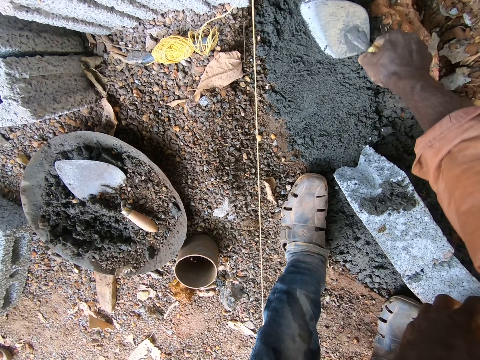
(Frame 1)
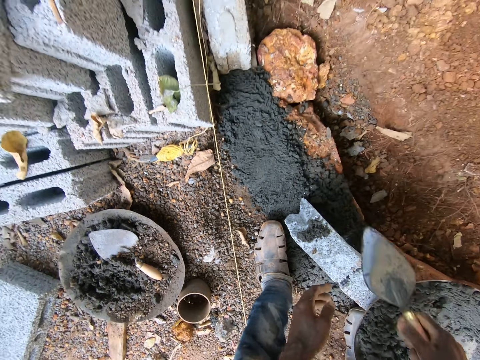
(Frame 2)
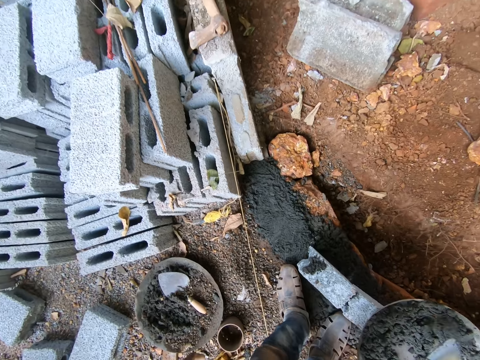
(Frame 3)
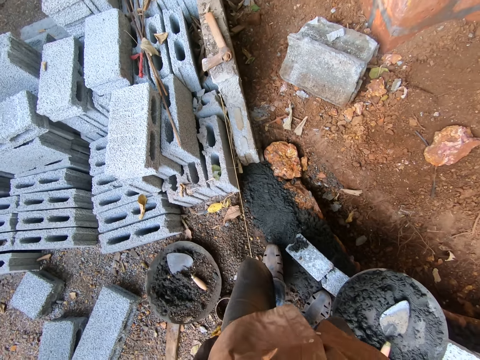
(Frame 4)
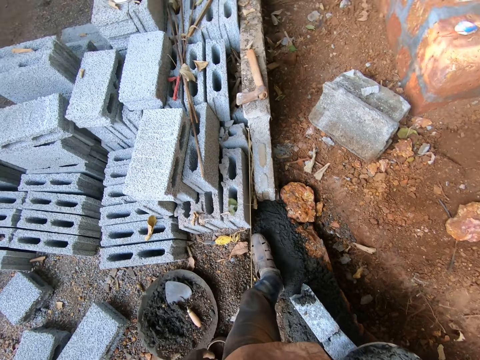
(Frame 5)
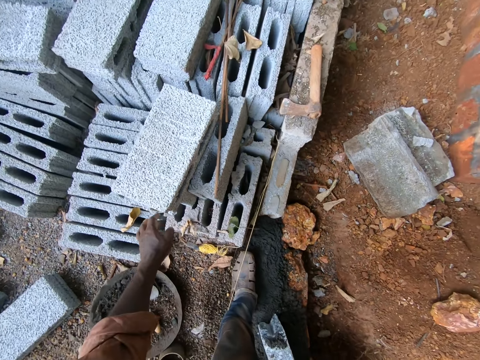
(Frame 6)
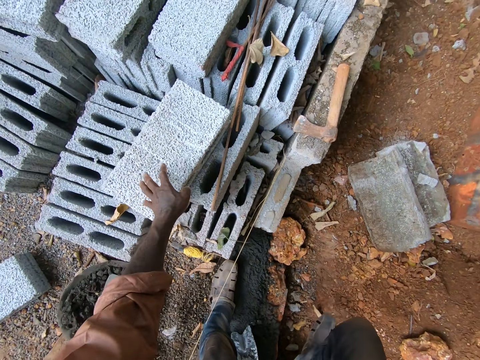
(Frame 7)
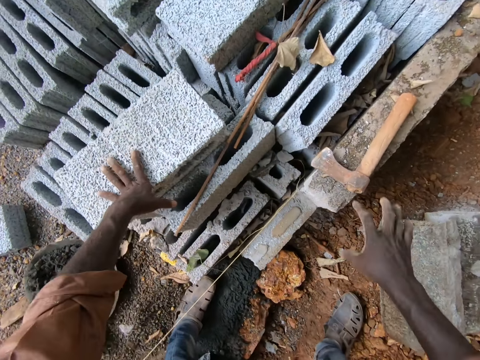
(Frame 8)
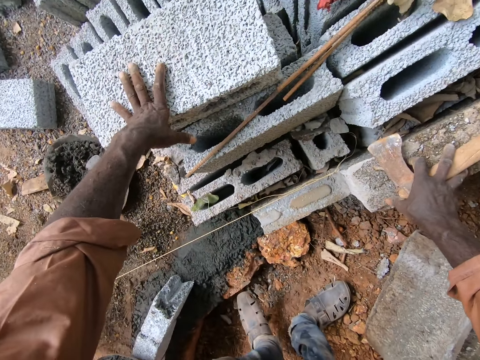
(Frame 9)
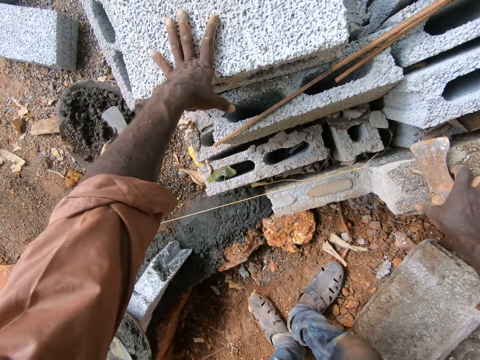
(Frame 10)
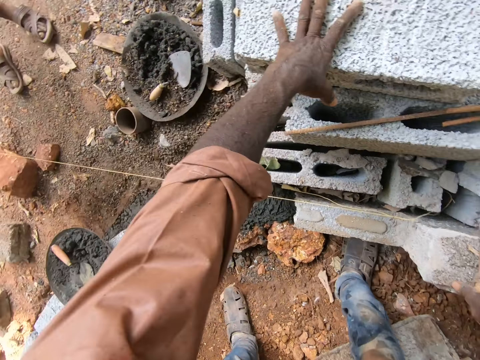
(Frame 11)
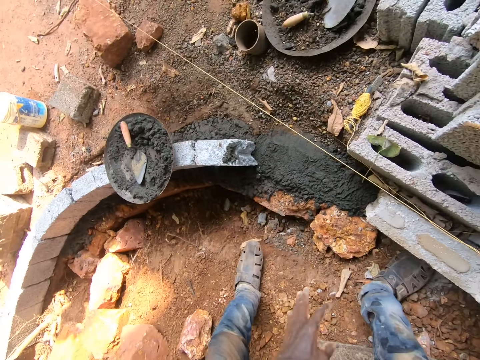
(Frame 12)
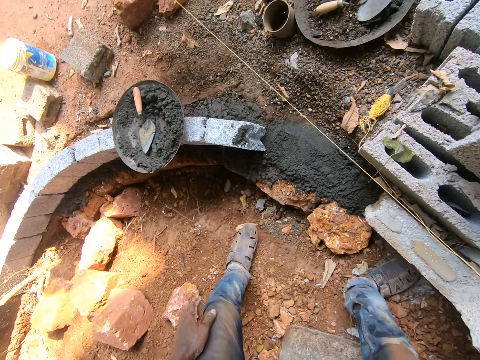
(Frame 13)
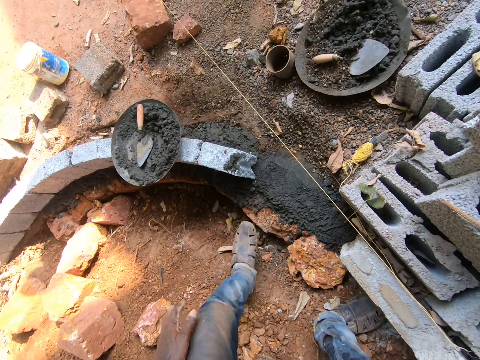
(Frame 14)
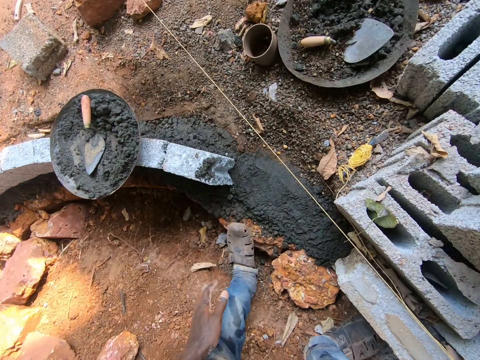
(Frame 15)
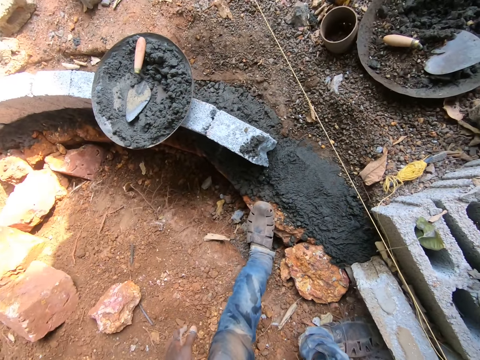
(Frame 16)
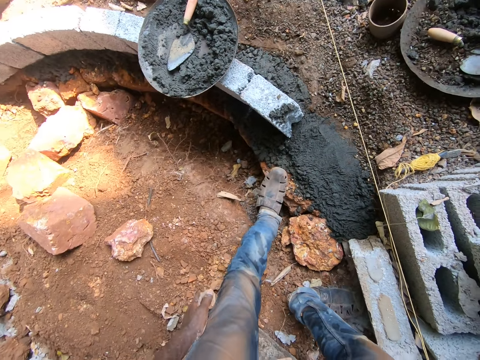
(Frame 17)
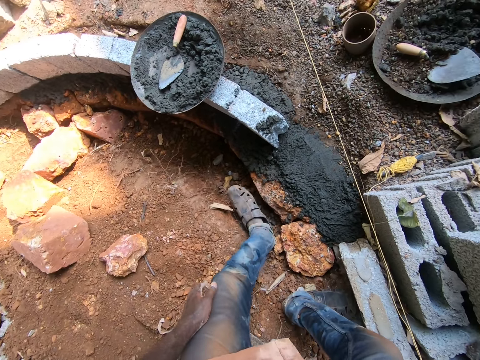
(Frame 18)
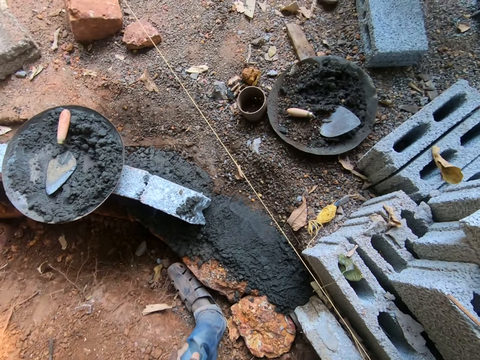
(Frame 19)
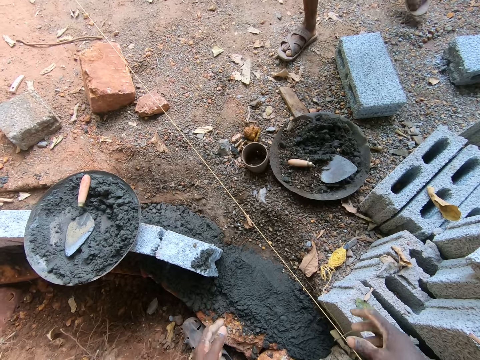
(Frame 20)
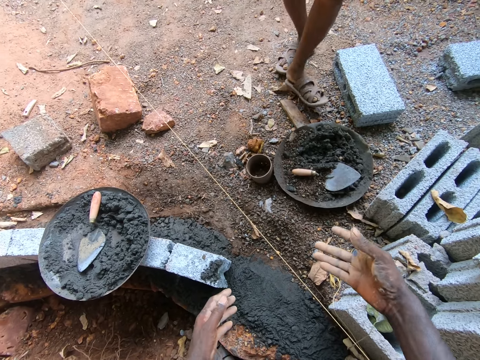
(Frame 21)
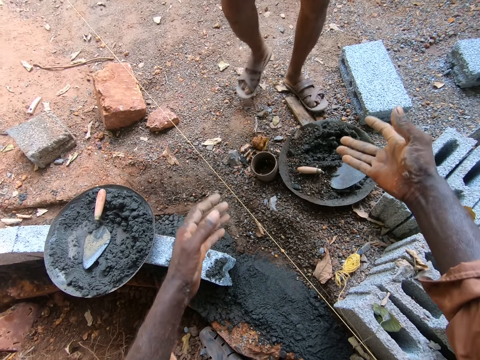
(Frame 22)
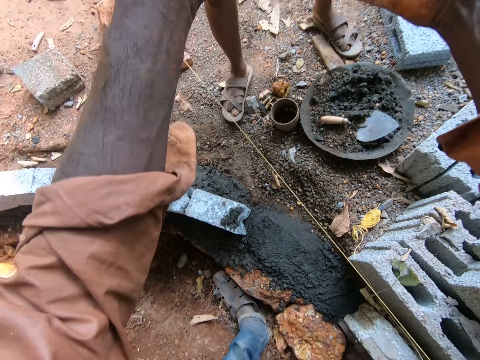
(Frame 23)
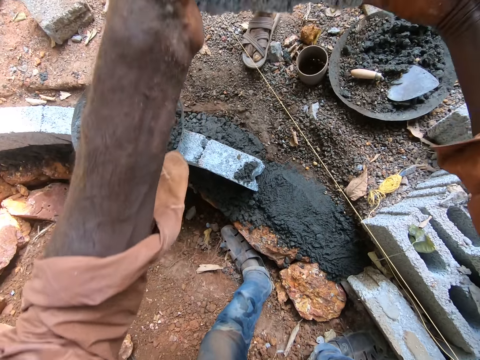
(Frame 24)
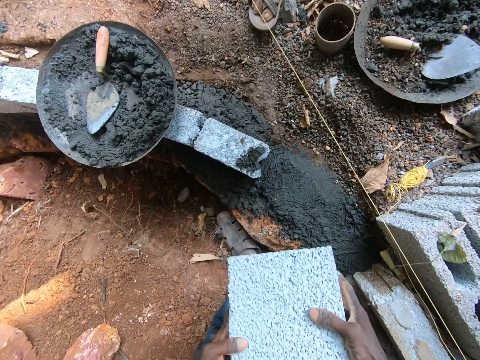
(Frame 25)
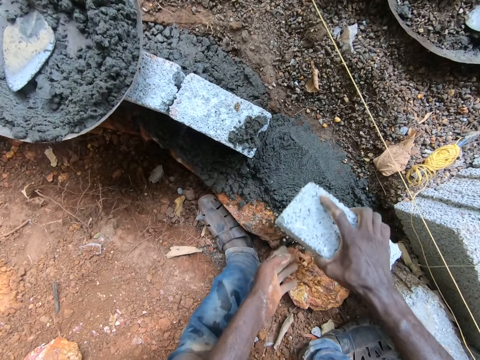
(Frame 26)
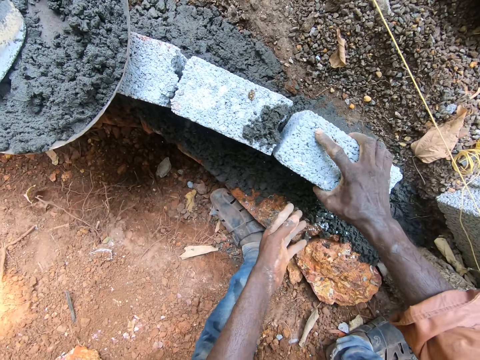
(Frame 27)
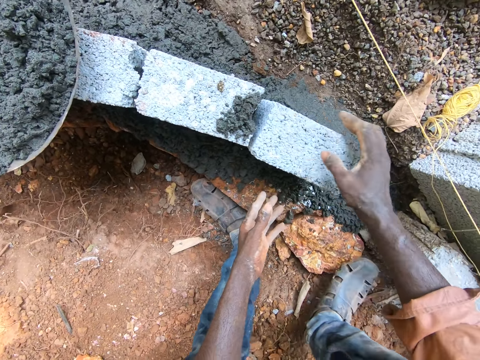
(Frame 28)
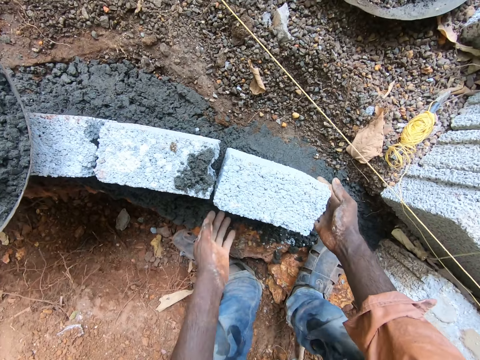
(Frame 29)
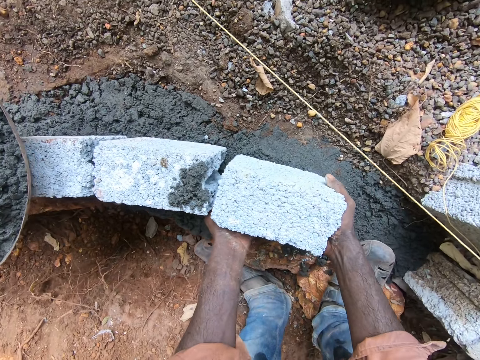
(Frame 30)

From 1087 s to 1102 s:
The camera wearer puts the trowel in the head pan and walks around. They hold the axe on the brick. They look around. A man hands a brick to the camera wearer. The camera wearer holds the brick with both hands. They put the brick on the leveled mortar.

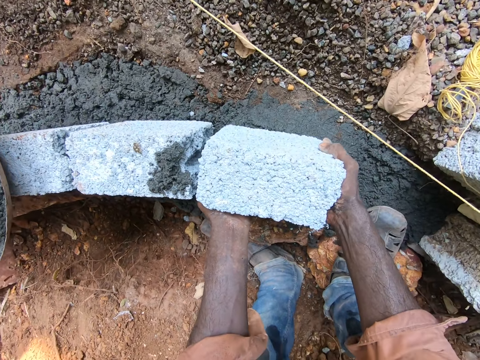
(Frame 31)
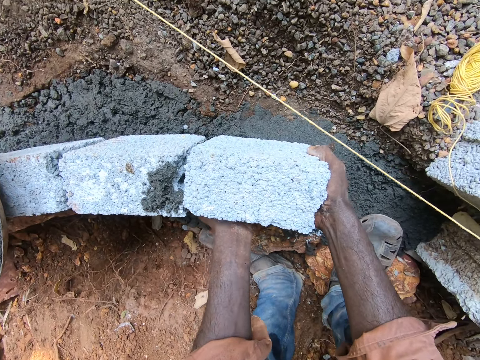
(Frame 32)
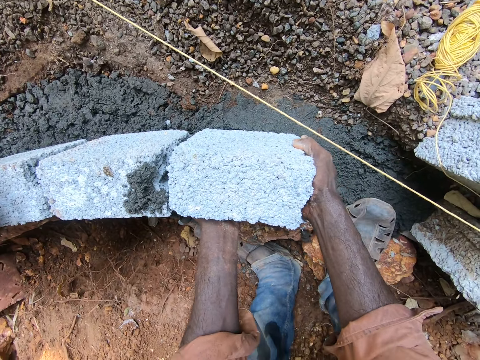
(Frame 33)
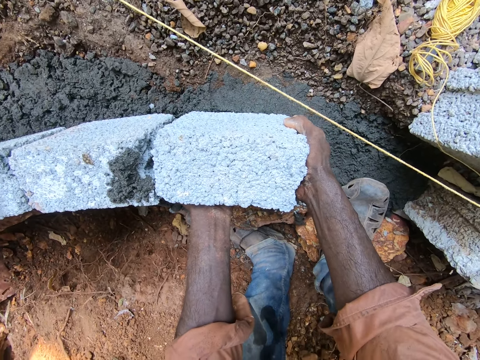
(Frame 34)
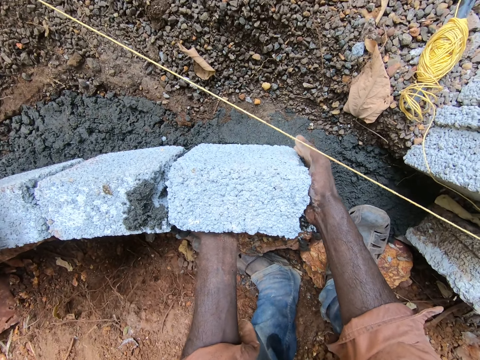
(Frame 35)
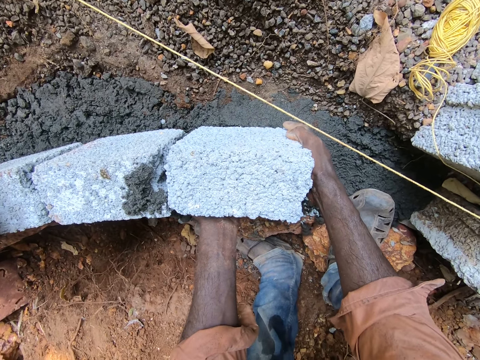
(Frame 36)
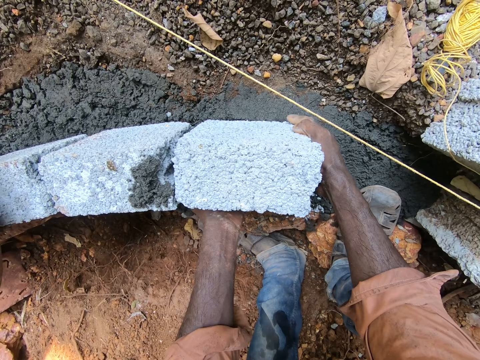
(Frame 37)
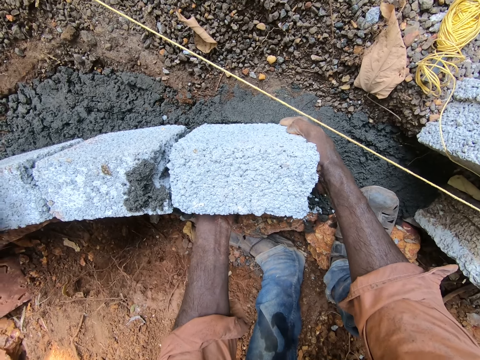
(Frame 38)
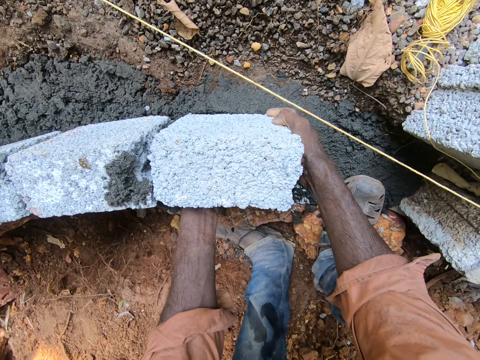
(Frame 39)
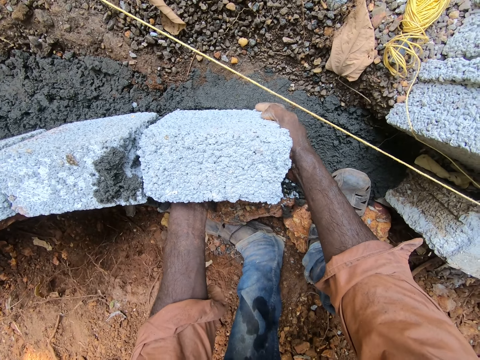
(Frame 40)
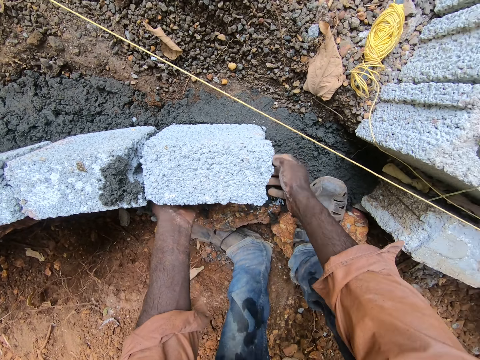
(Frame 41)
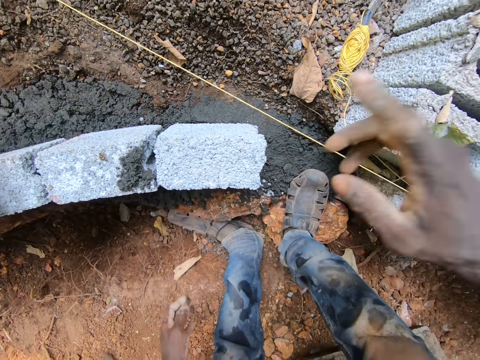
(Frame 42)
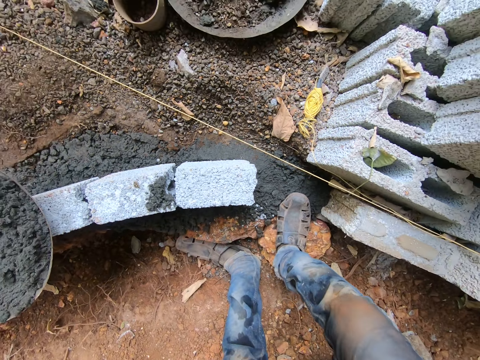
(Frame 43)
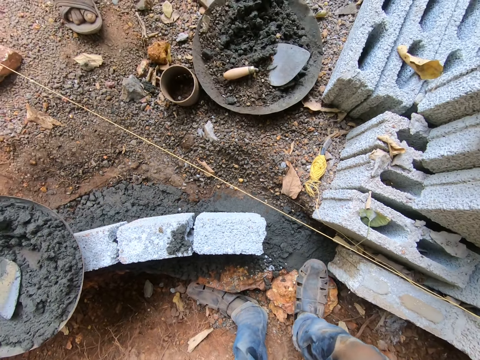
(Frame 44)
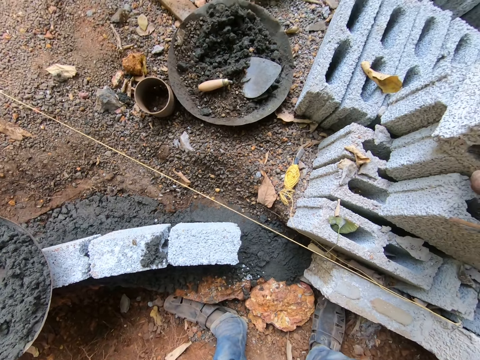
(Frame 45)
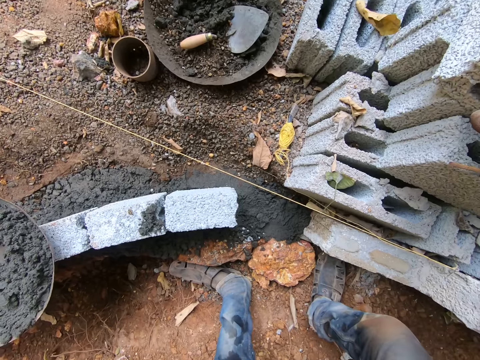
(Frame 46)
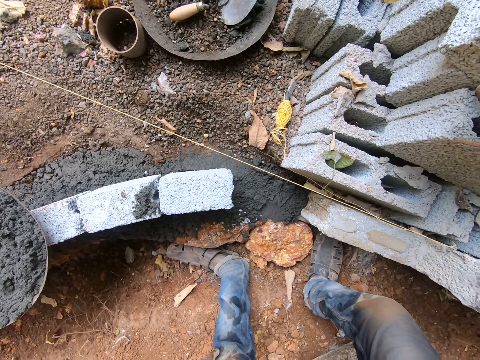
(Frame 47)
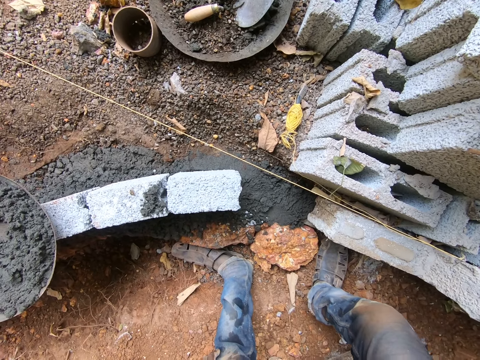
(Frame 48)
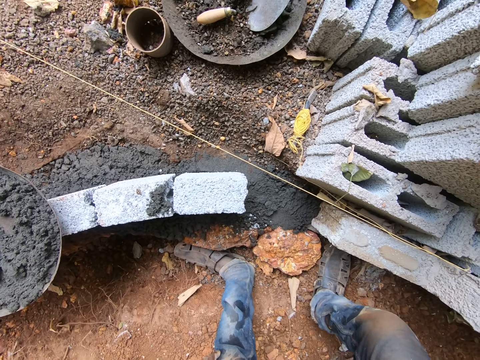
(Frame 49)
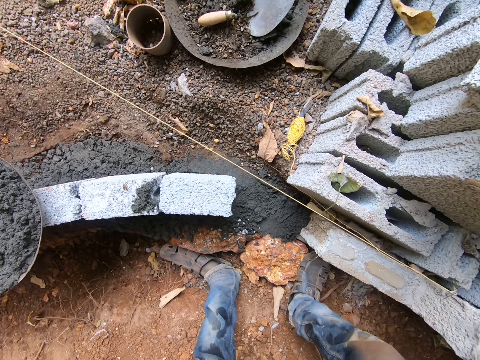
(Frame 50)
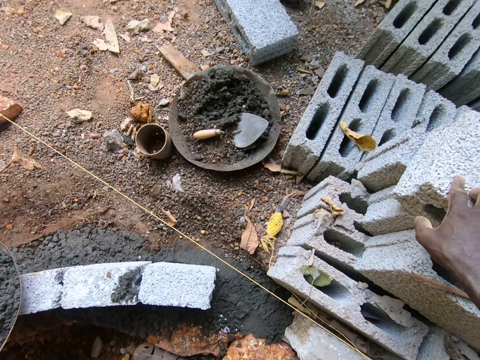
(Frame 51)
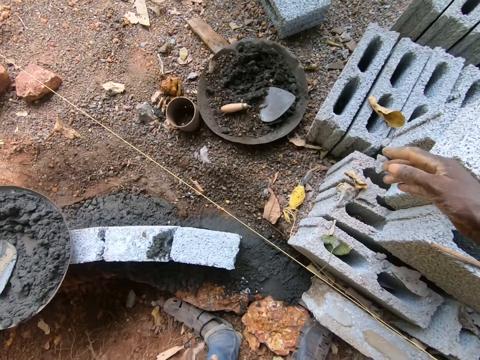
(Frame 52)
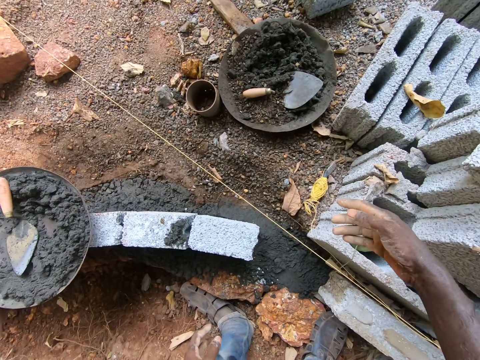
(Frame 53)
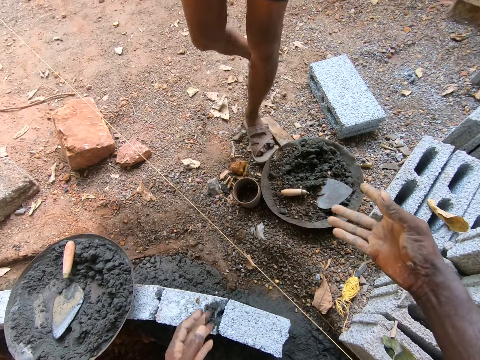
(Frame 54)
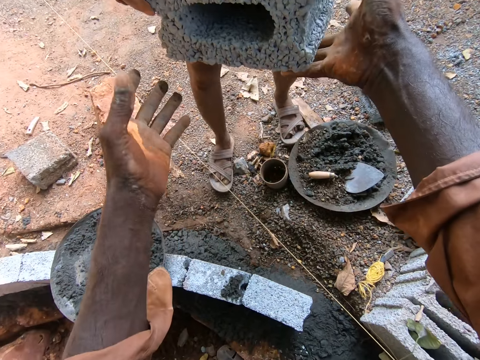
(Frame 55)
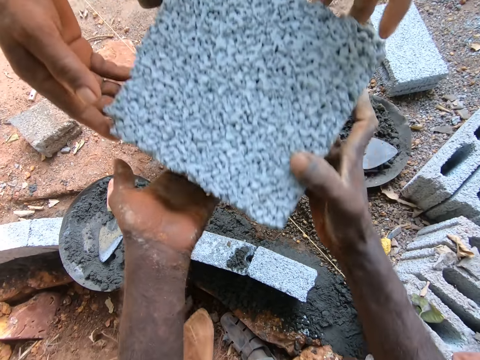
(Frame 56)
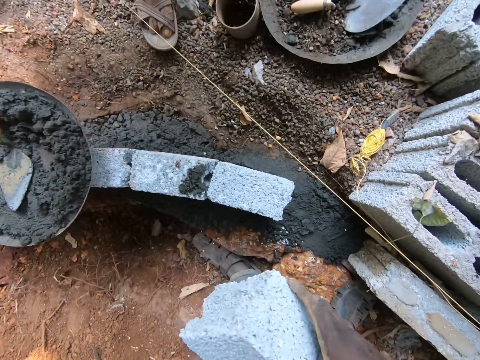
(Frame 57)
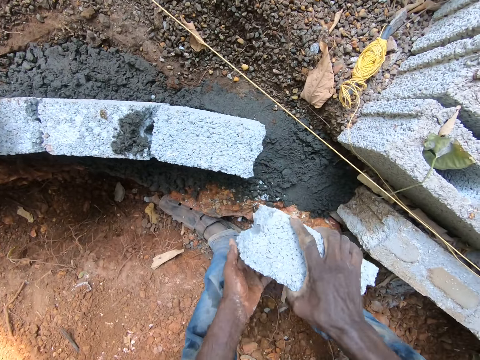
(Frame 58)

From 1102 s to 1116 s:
The camera wearer puts the brick on the foundation. A man hands the brick to the camera wearer. The camera wearer receives the brick from the man.
